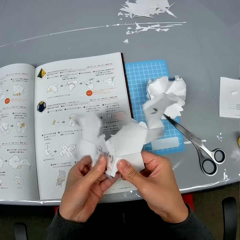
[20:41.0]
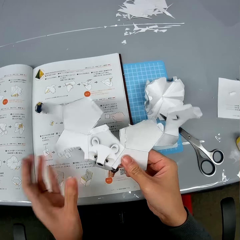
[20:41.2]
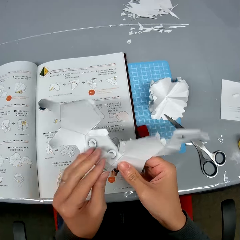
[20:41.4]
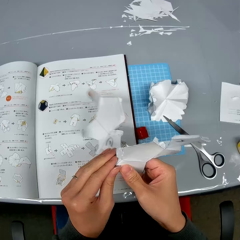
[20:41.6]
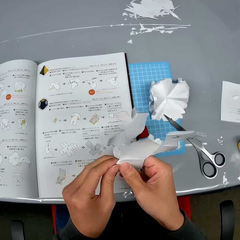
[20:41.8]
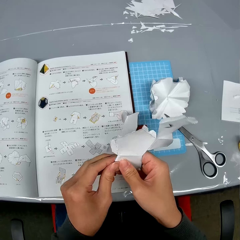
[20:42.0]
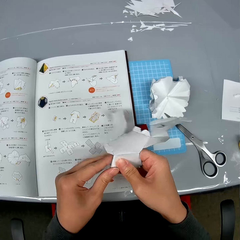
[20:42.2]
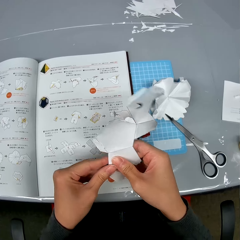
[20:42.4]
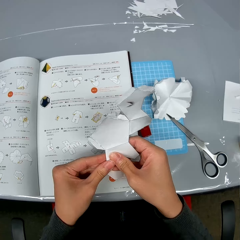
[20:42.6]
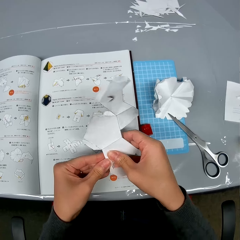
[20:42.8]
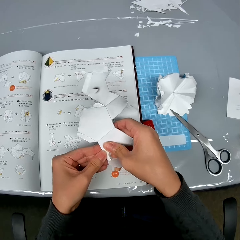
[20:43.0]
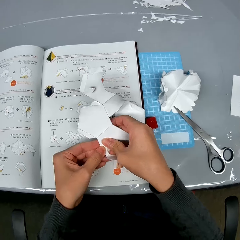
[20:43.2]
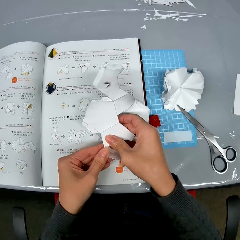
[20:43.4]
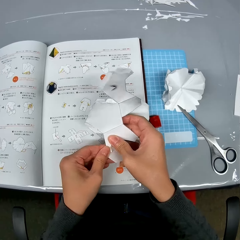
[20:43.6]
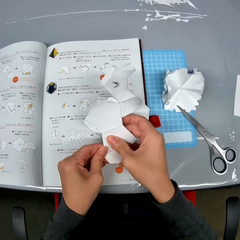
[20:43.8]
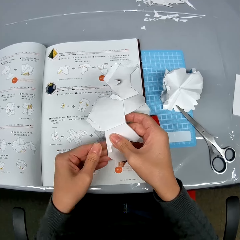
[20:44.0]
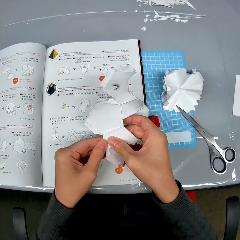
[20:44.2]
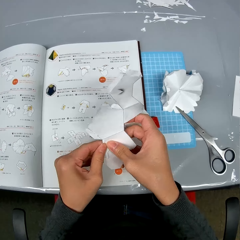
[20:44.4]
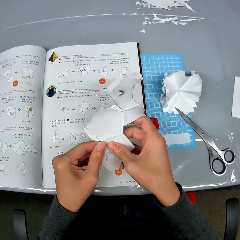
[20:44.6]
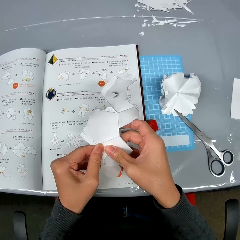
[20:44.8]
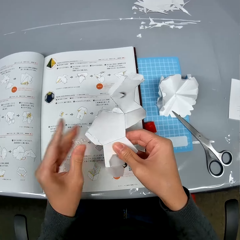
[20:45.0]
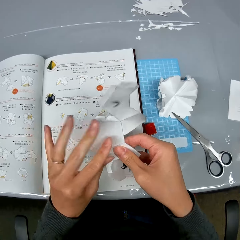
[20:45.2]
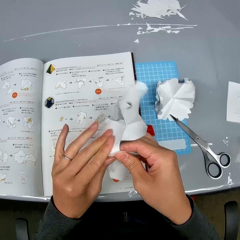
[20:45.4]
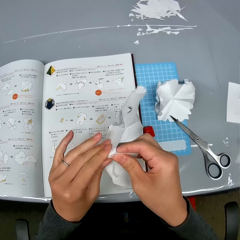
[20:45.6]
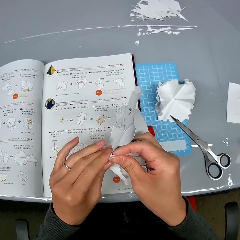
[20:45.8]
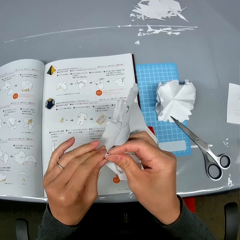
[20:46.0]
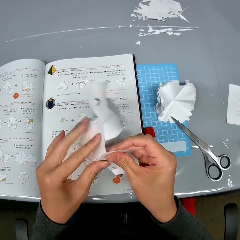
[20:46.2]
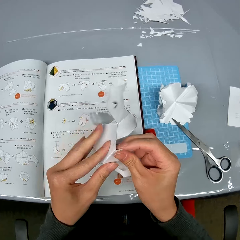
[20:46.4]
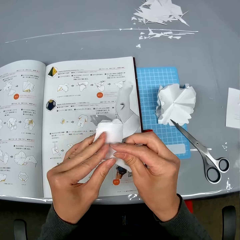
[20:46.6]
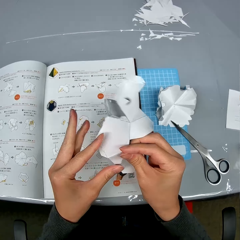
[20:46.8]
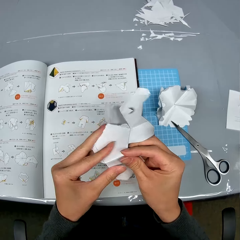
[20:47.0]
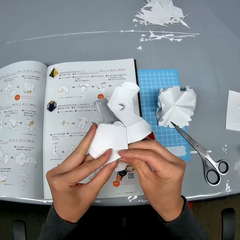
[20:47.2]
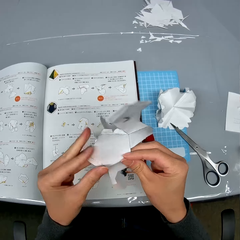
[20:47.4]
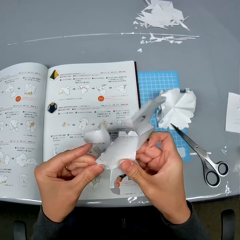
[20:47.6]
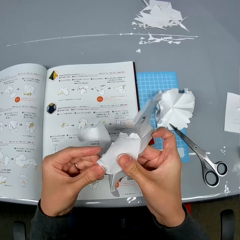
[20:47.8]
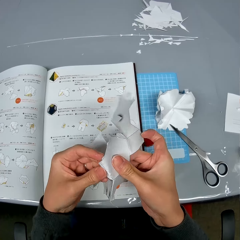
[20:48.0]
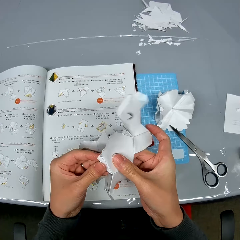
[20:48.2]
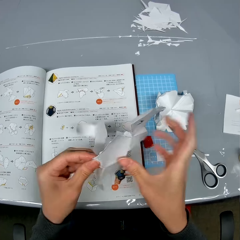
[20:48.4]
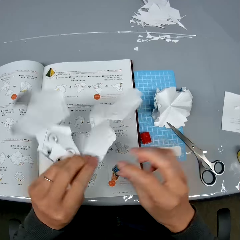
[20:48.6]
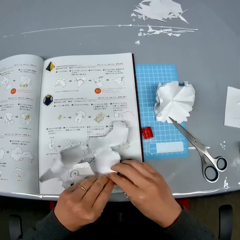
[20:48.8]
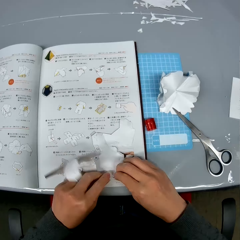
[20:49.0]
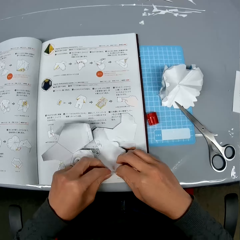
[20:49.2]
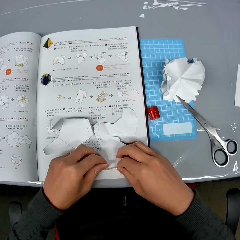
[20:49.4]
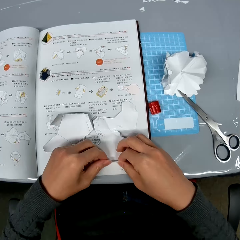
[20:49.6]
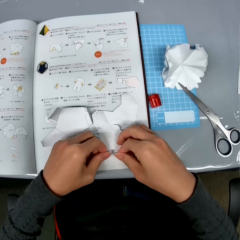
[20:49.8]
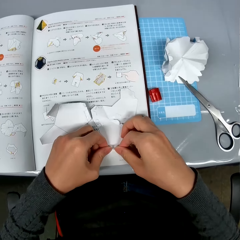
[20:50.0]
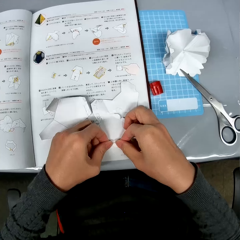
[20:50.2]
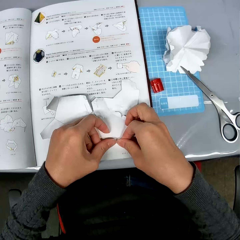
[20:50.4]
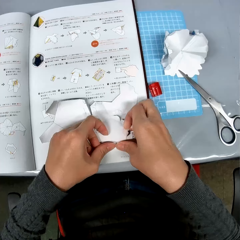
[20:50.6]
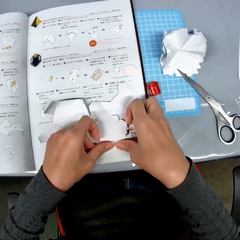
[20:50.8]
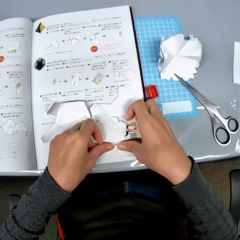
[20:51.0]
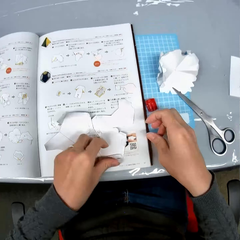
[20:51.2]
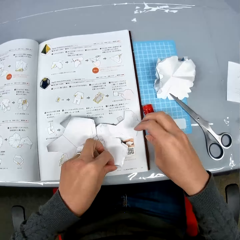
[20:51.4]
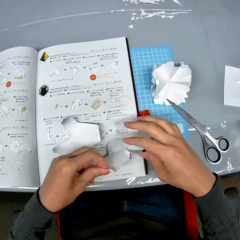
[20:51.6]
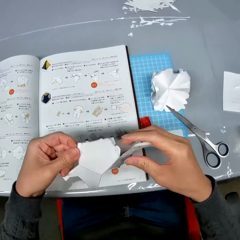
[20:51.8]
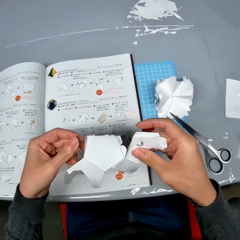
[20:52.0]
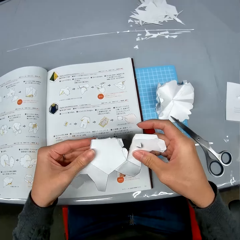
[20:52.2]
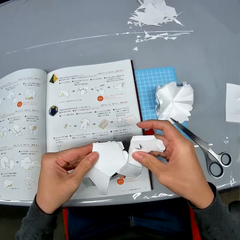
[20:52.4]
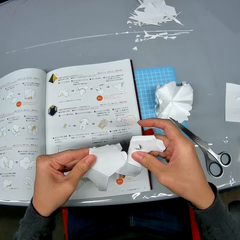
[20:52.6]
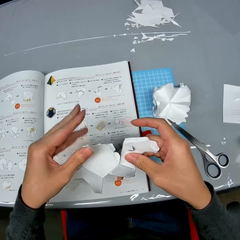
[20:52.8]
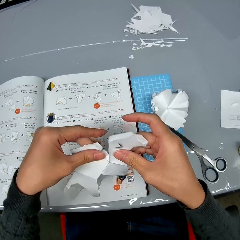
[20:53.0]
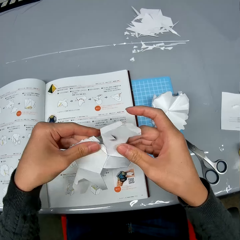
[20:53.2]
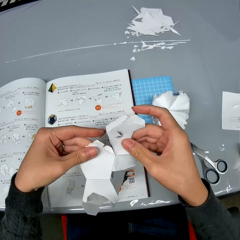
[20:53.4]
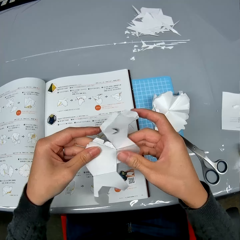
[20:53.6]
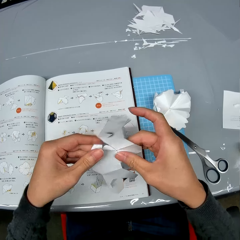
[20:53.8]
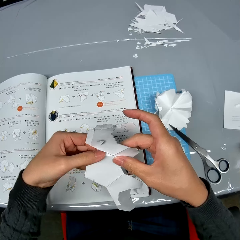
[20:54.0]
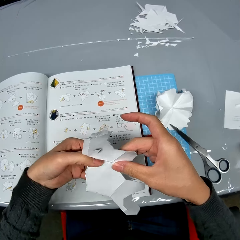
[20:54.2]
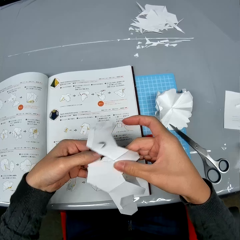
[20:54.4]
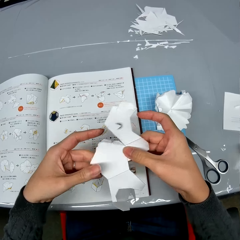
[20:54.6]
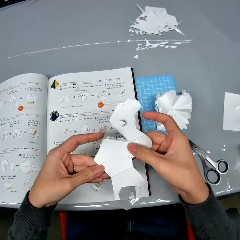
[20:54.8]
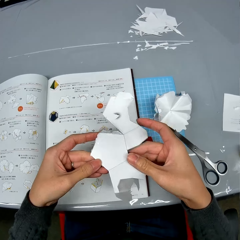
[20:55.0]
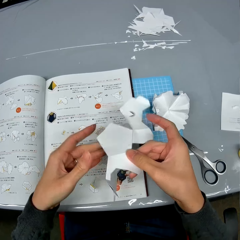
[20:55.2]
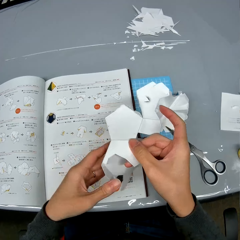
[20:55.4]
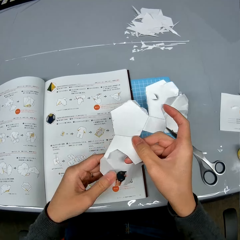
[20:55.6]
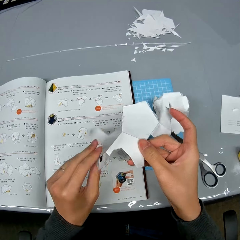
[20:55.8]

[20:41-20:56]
The camera wearer folds the open cardboard box in her hands. She lowers the open cardboard box in her hands to the table. She folds the open cardboard box in her hands. She lifts up the open cardboard box from the table. She checks the open cardboard box in her hands.

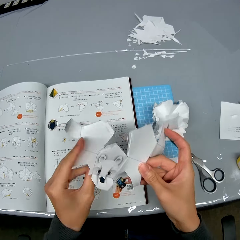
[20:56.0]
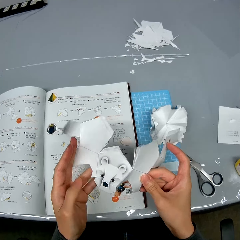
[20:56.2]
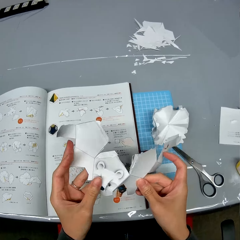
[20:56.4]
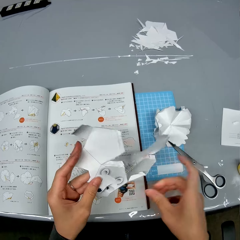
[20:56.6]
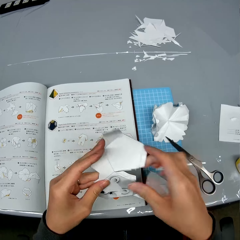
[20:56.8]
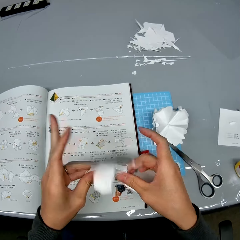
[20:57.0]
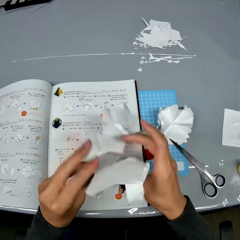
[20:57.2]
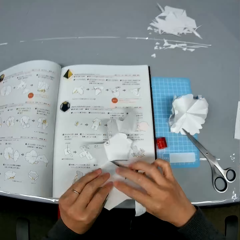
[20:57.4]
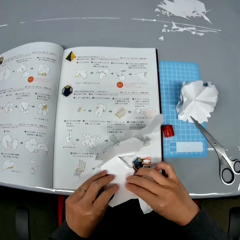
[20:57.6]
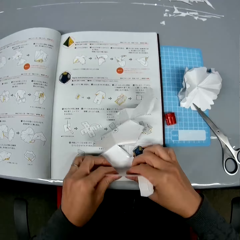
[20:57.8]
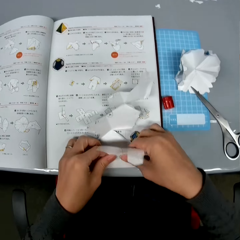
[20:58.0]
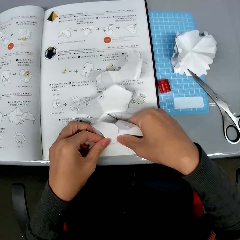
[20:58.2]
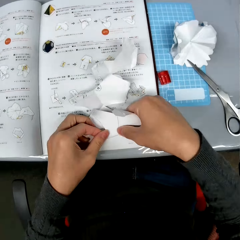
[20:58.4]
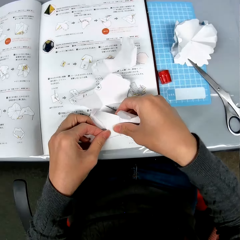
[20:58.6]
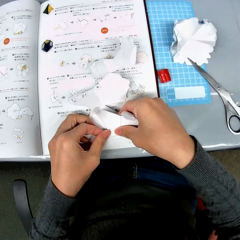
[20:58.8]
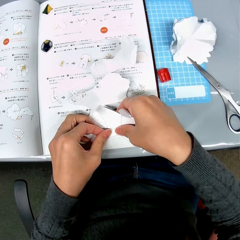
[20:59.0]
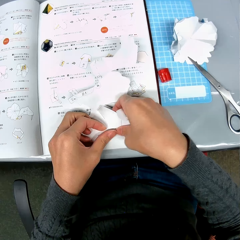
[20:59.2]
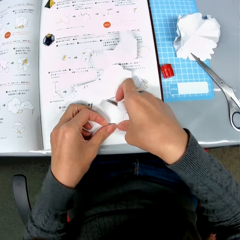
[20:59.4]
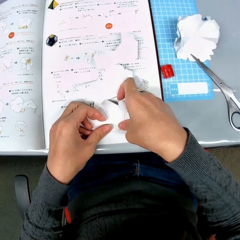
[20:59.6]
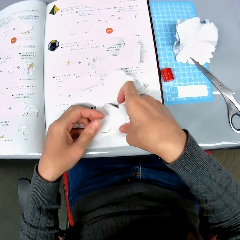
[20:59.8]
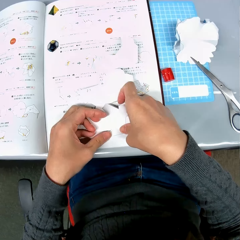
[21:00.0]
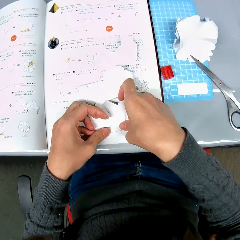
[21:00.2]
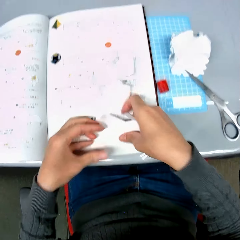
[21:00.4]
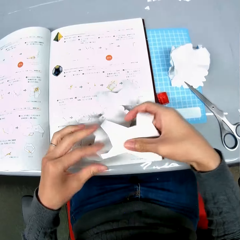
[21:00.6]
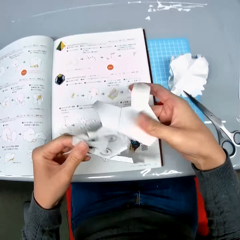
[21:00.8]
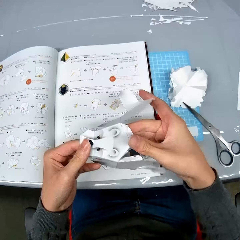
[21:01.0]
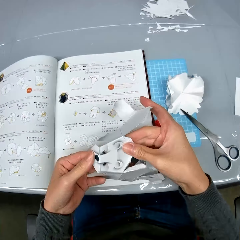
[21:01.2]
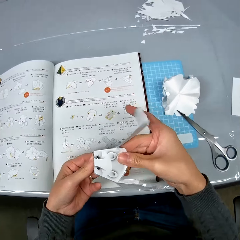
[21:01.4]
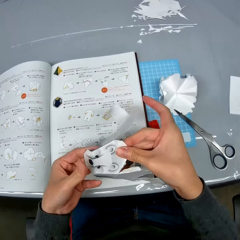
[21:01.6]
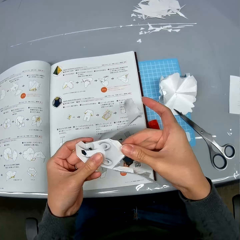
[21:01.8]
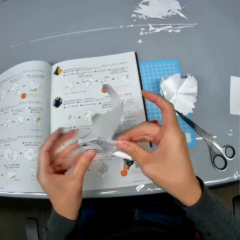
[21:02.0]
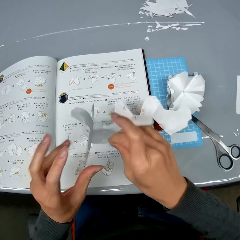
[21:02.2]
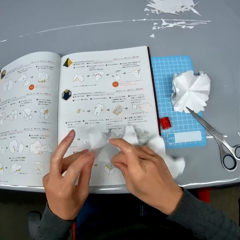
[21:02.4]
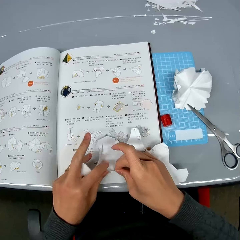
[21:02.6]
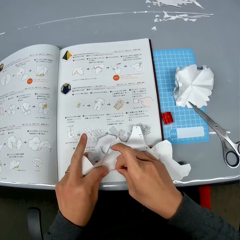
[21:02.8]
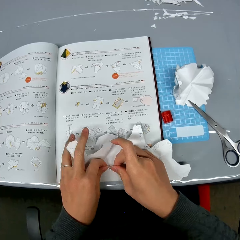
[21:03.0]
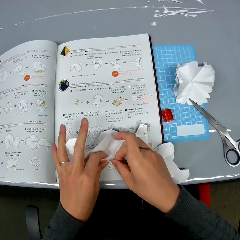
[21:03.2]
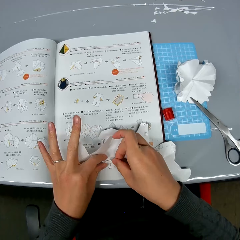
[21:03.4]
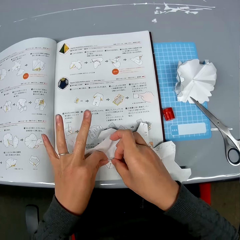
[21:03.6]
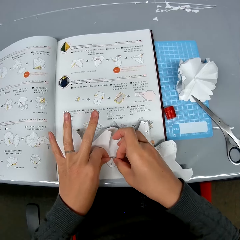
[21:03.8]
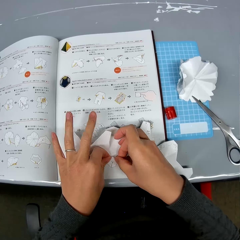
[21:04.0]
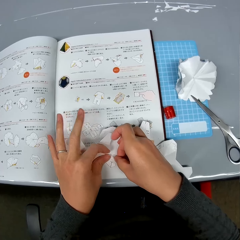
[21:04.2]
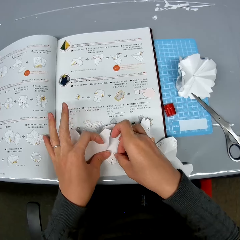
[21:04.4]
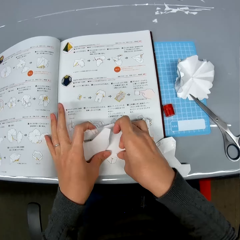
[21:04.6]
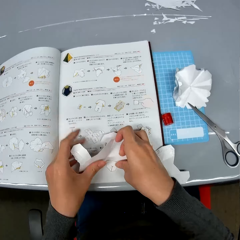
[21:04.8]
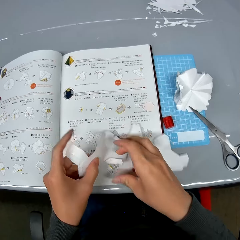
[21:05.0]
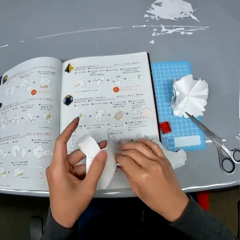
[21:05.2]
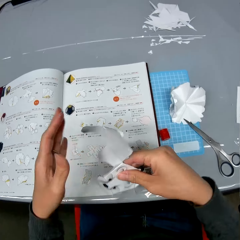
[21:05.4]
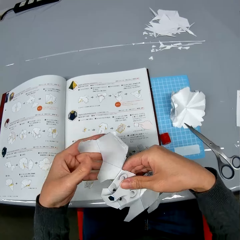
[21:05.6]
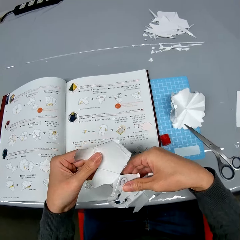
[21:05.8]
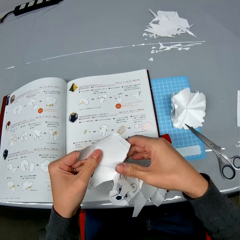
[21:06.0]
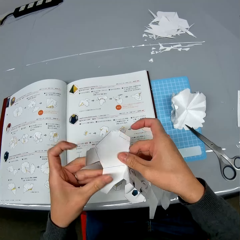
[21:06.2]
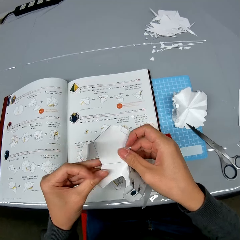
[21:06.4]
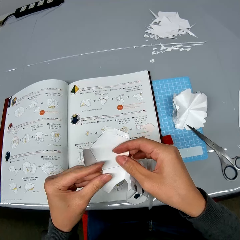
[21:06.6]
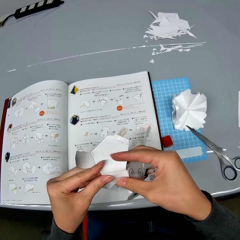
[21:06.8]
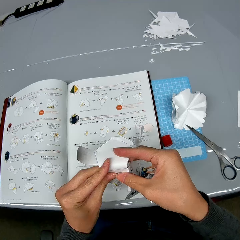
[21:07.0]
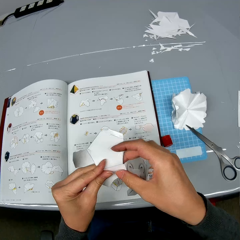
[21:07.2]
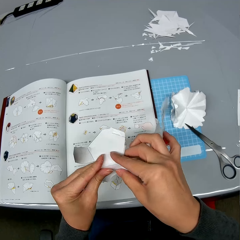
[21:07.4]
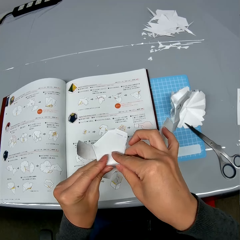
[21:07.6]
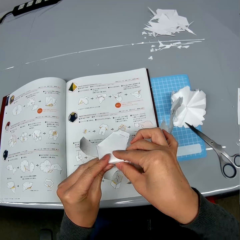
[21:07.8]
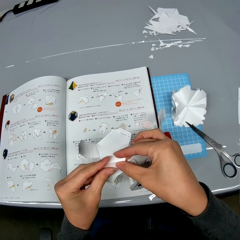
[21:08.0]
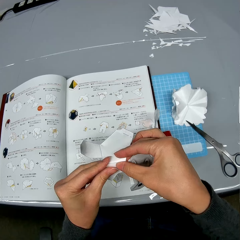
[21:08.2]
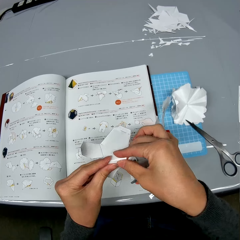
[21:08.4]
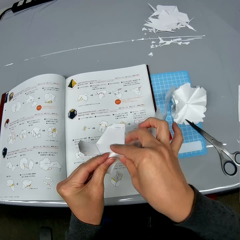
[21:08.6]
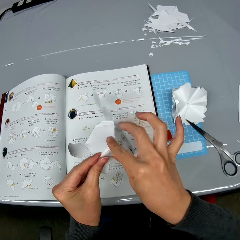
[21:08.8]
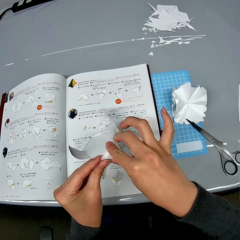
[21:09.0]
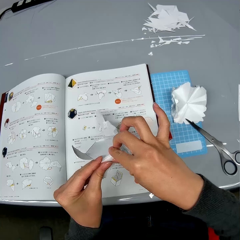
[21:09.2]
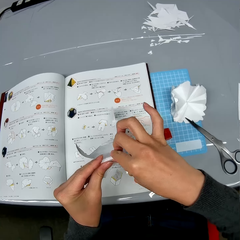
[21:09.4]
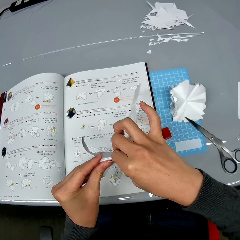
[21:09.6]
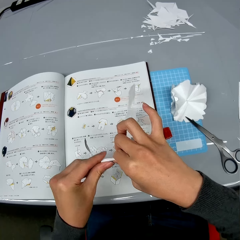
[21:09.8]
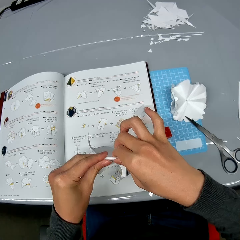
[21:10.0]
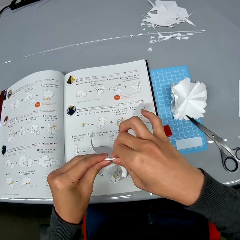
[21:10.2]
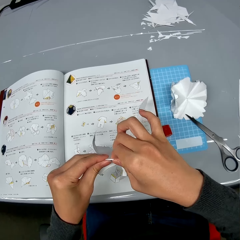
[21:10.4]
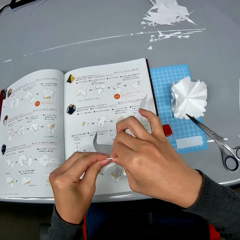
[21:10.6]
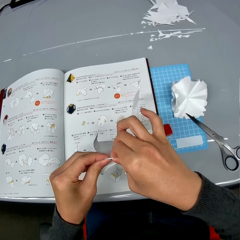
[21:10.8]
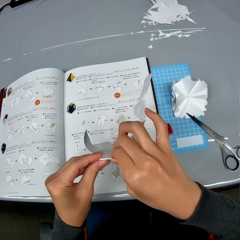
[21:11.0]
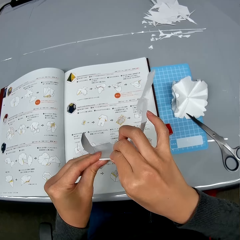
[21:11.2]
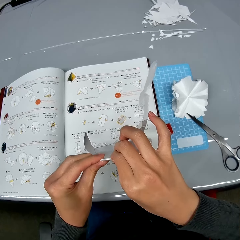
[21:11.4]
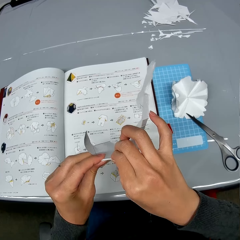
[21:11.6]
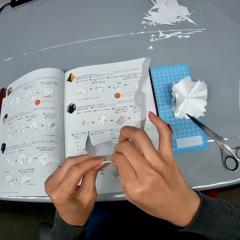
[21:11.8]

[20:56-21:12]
The camera wearer lowers the open cardboard box to the table. She folds the open cardboard box on the table. She checks the open cardboard box in her hands. She holds up the paper. She turns the paper. She folds the open cardboard box on the table. She lays the paper down. She turns over the open cardboard box in her hands. She folds the open cardboard box with her hands.
